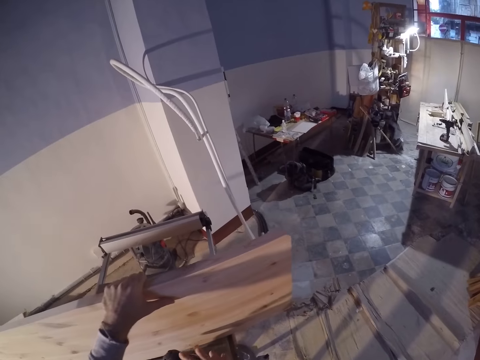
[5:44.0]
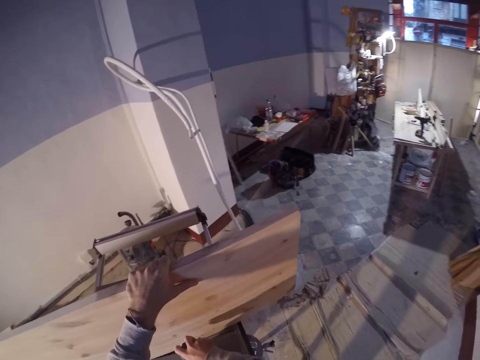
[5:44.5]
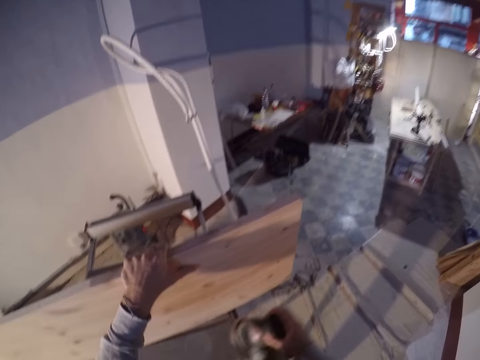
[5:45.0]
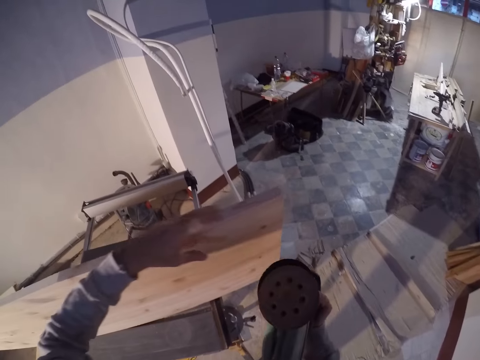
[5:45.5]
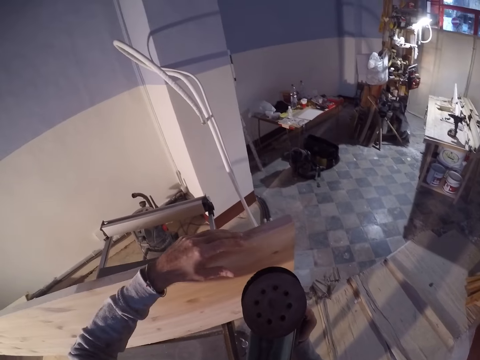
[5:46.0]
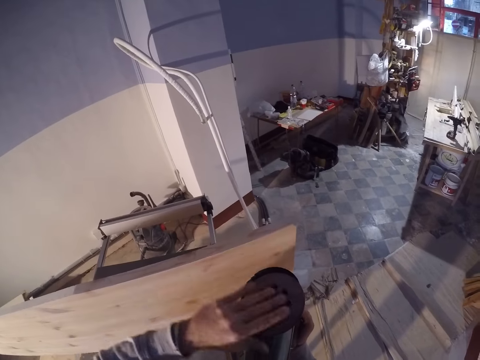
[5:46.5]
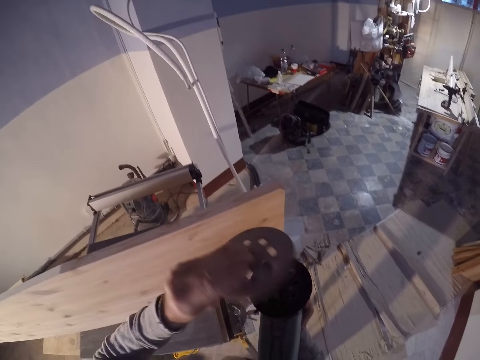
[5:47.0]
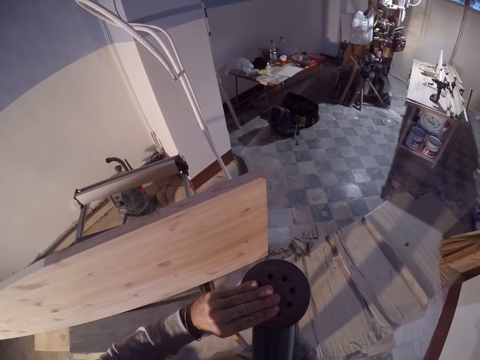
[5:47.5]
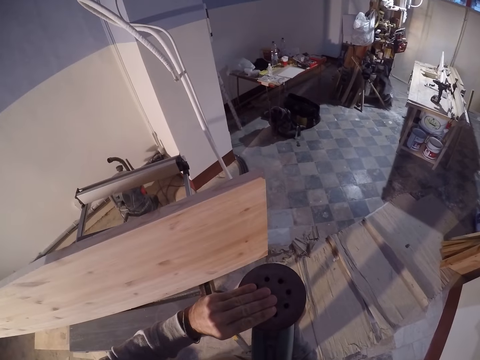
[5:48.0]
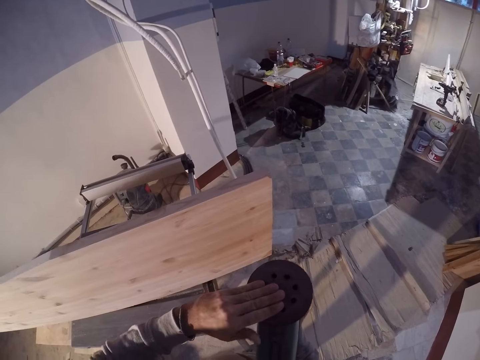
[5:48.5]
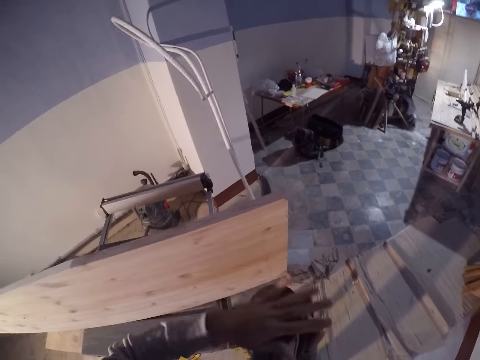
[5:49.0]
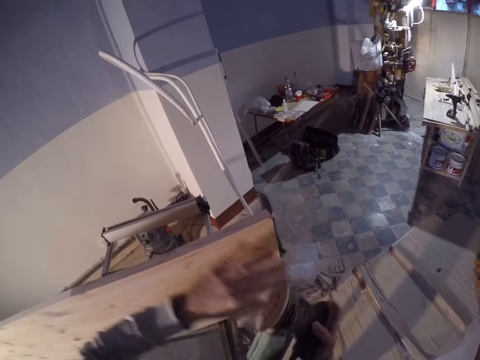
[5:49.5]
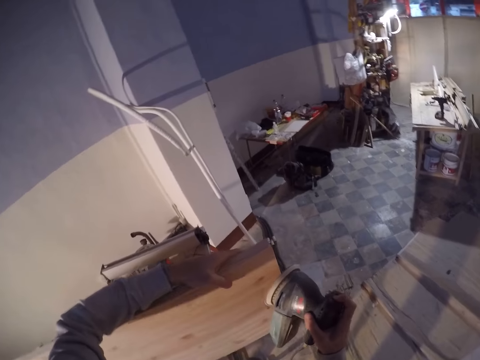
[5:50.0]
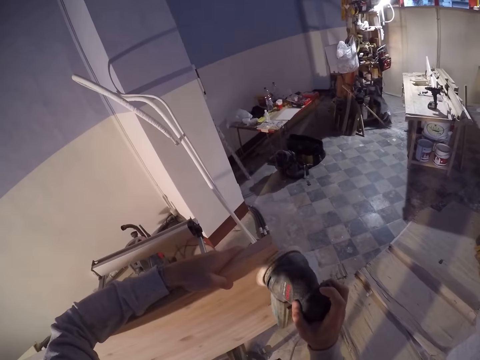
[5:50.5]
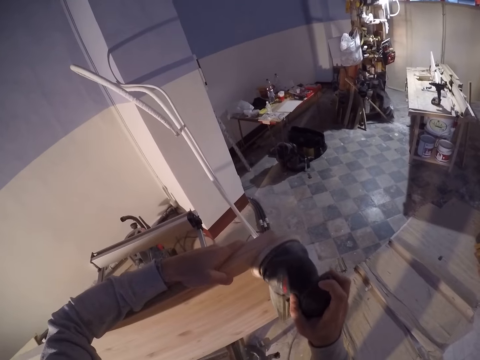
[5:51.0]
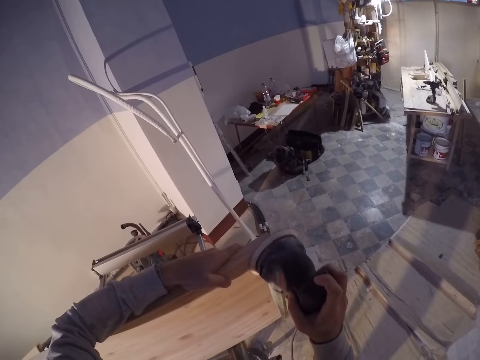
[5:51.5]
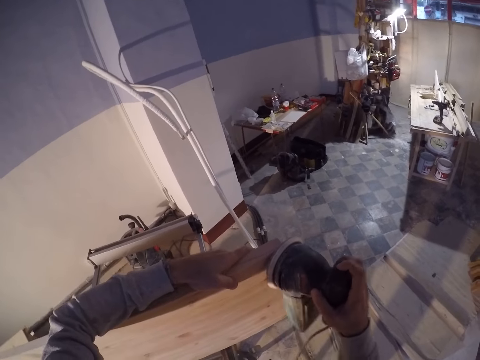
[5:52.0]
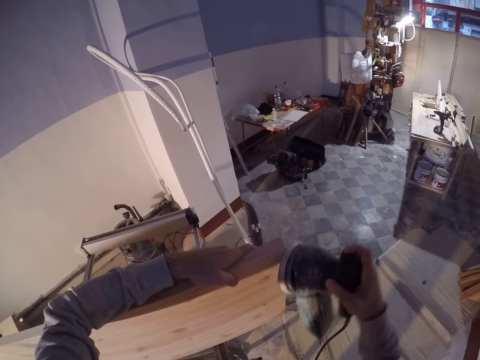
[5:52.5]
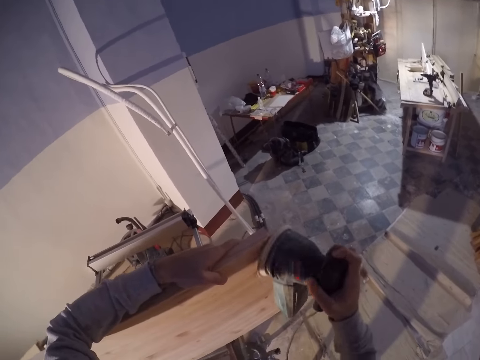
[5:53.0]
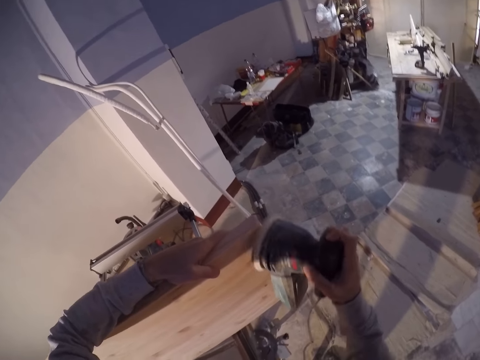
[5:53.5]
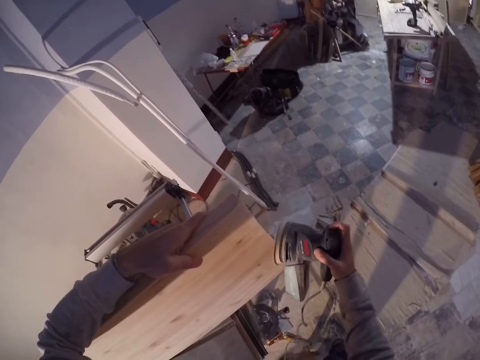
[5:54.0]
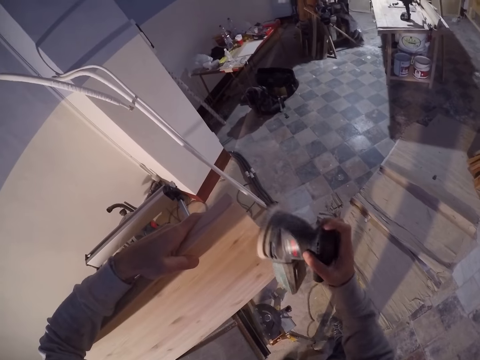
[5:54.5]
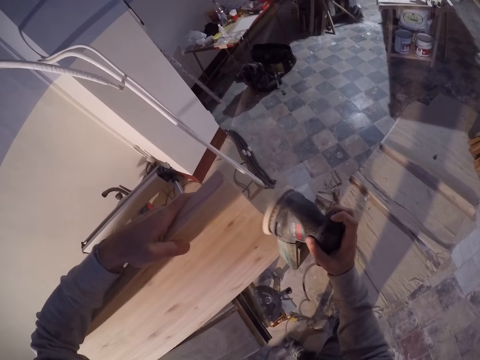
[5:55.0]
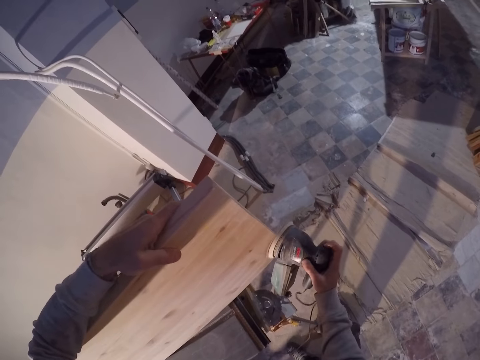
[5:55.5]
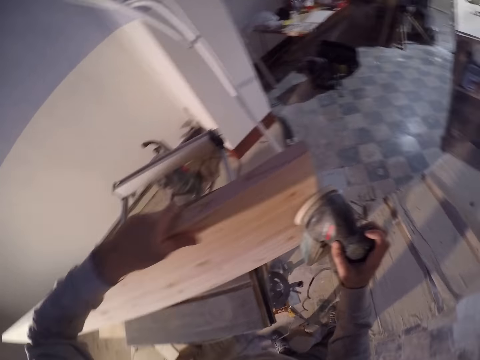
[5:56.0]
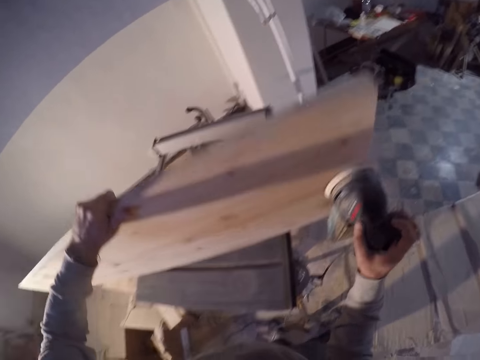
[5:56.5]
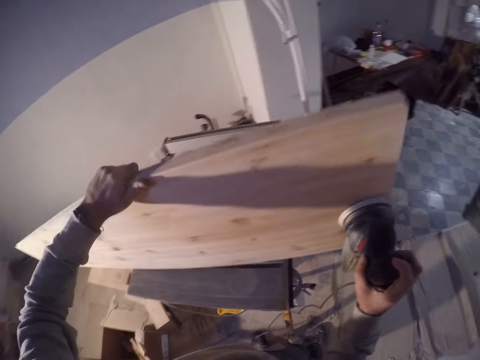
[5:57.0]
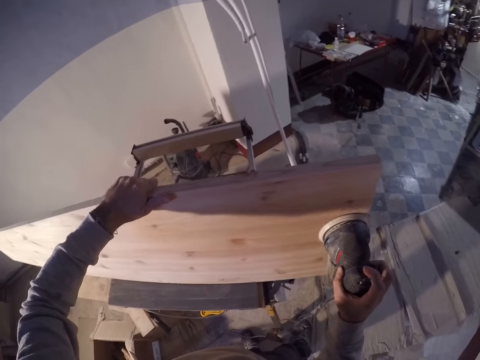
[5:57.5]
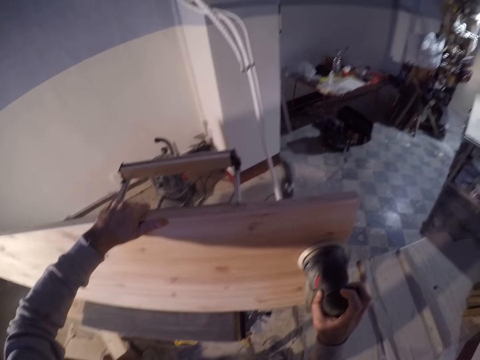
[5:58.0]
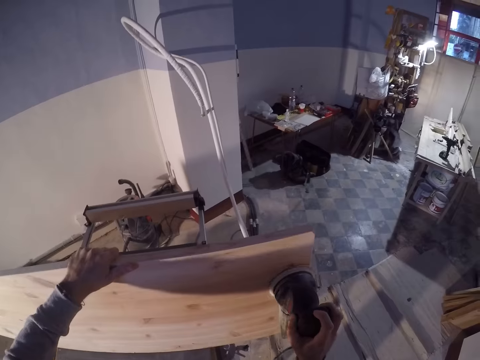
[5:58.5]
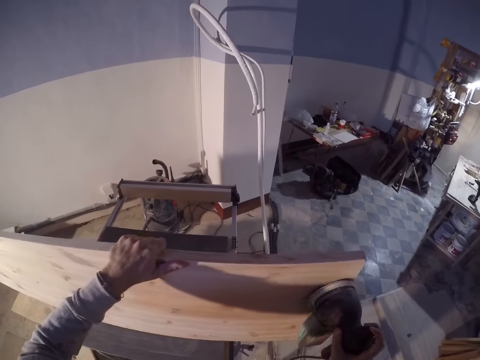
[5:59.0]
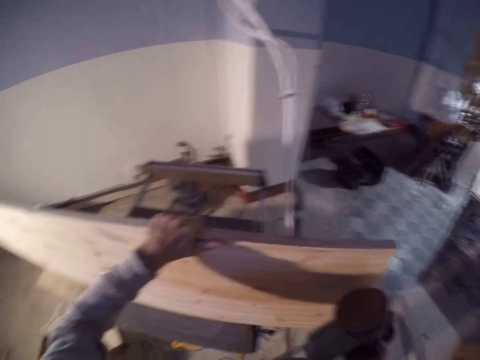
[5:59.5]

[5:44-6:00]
The camera wearer picks up the filing machine or sander on the table saw with his right hand. He turns the filing machine's filing disk around with his left hand. He holds the sander. He hits the filing machine's filing disk with his left hand. He holds the plank on the table saw with his left hand. He files the plank on the table saw with the filing machine in his right hand. He repositions the plank on the table saw with his right hand. He moves the hand. He files the plank on the table saw with the filing machine in his right hand. He lifts the wood.

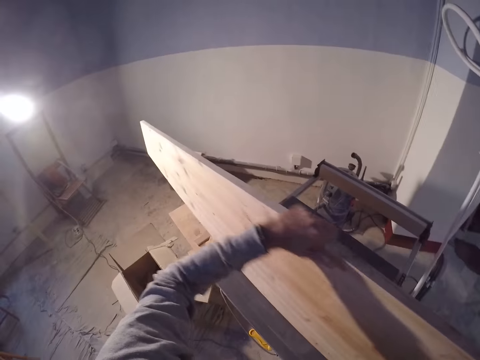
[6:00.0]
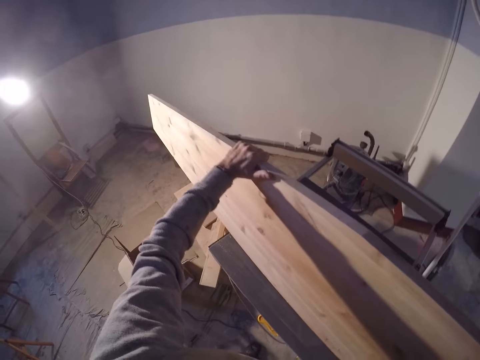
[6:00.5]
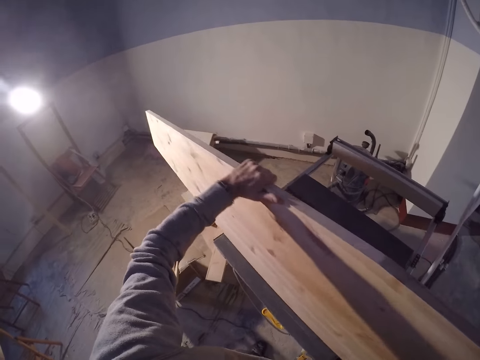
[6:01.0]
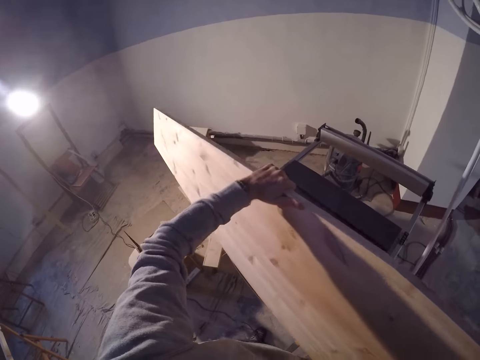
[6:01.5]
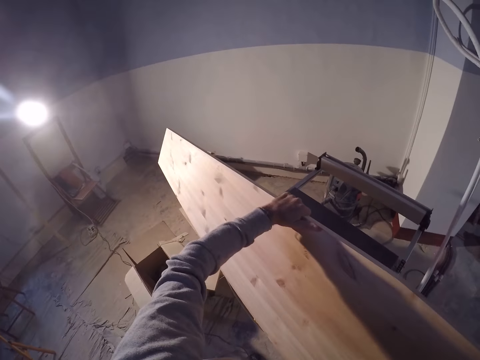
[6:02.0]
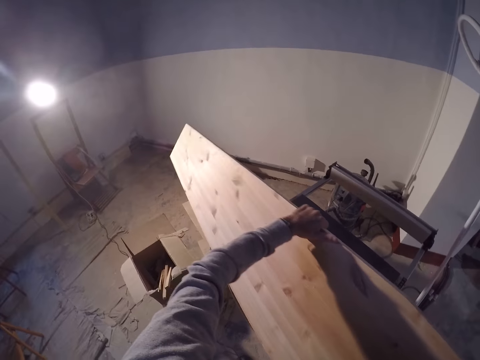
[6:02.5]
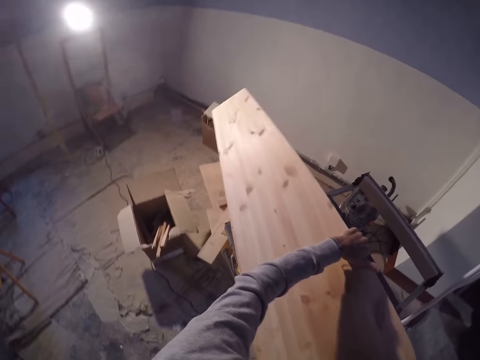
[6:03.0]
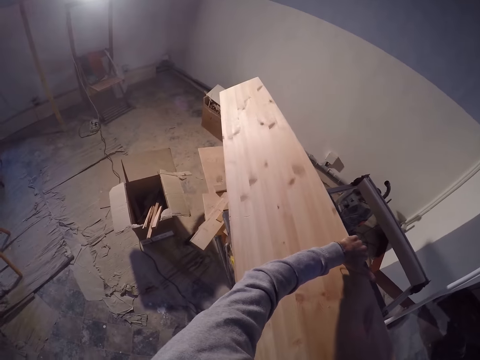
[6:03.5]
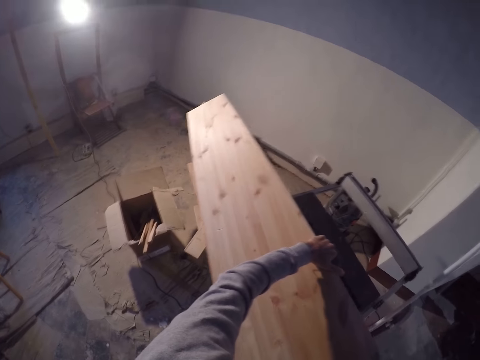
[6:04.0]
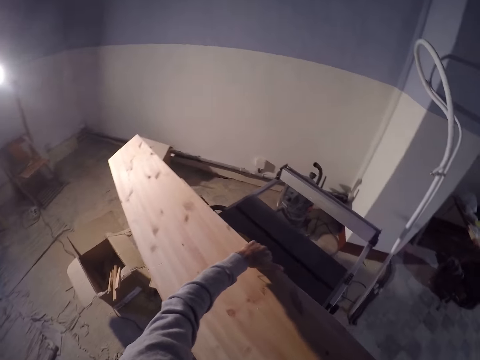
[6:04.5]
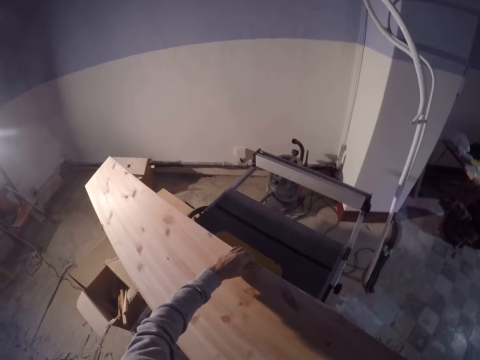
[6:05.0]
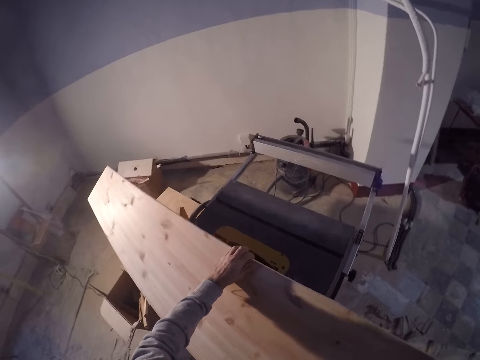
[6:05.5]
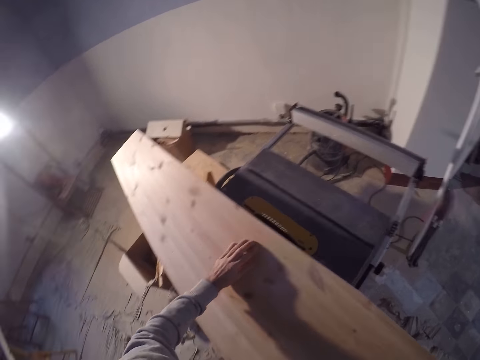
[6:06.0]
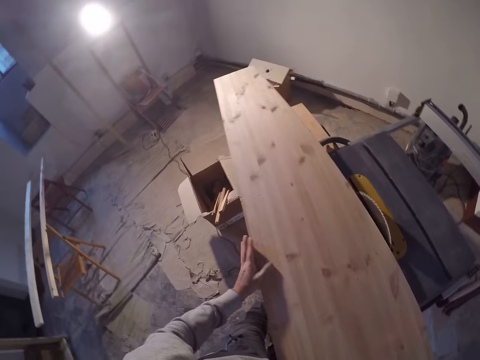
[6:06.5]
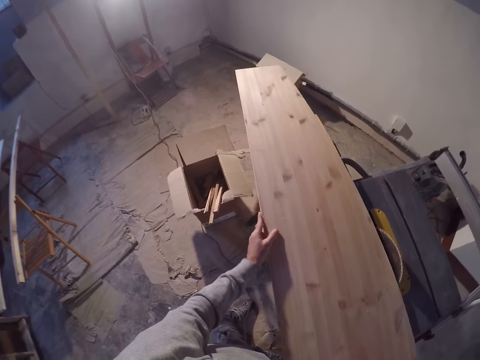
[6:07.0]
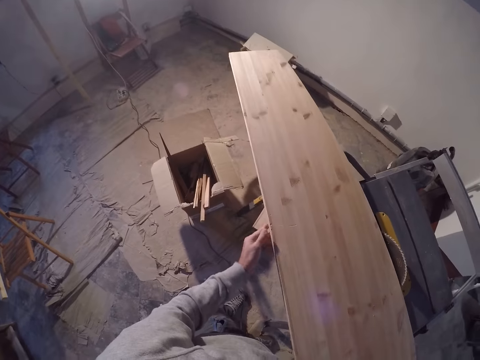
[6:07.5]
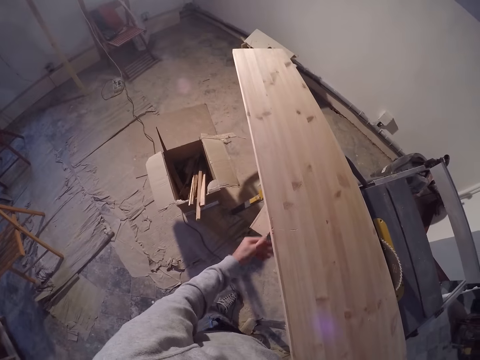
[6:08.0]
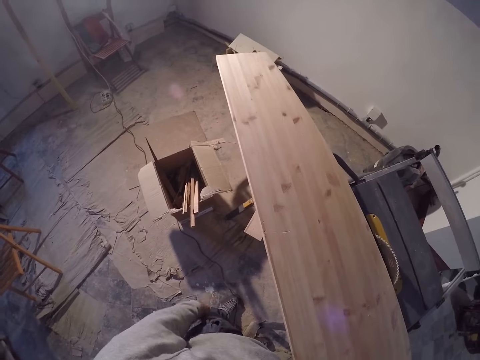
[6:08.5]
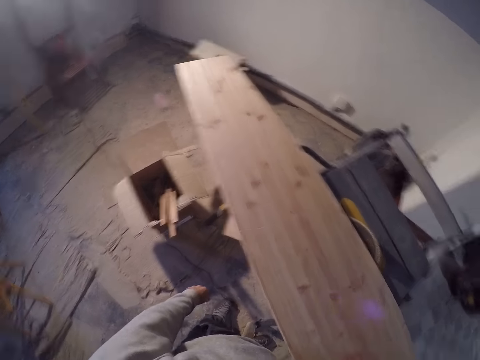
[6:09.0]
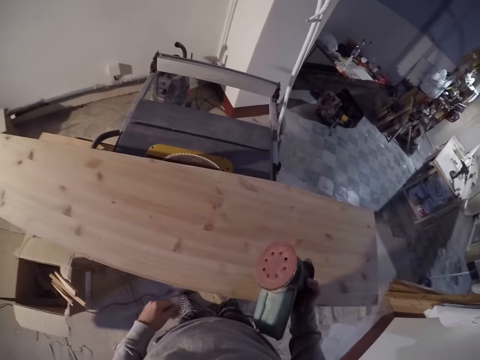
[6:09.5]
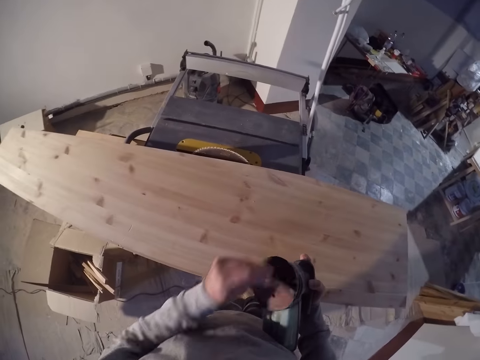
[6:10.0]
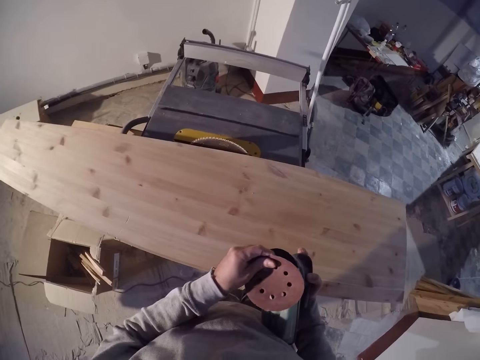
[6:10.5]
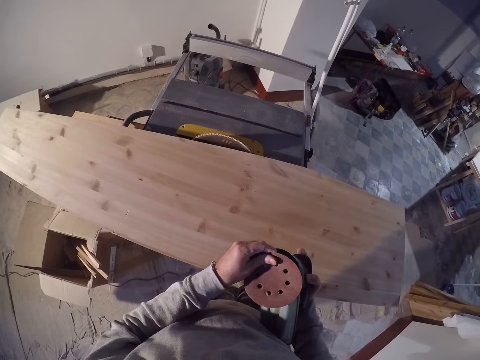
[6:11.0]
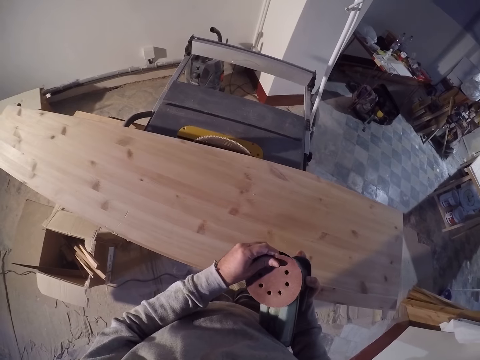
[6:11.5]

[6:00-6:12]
The camera wearer lays the plank on the table saw with his right hand. He moves the hand. He lifts the wood. He slides his left hand over the plank on the table saw. He places the wood down. He adjusts the filing machine's filing disk with his left hand. He holds the sander.
